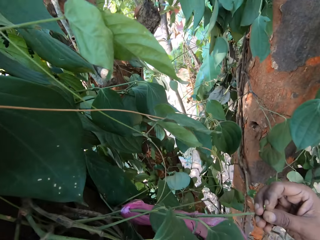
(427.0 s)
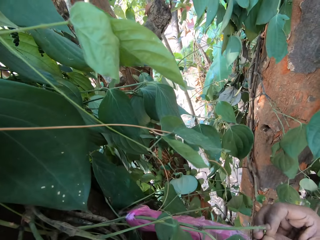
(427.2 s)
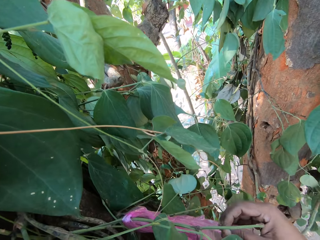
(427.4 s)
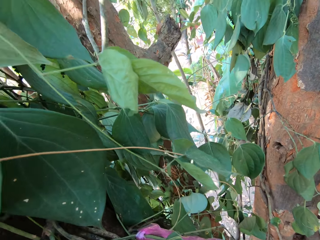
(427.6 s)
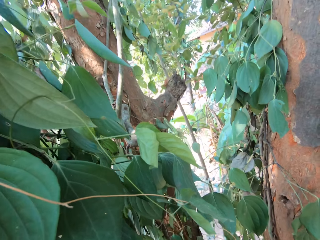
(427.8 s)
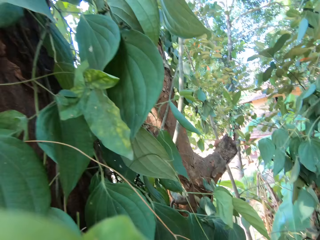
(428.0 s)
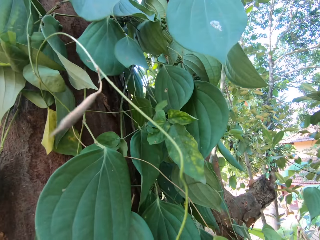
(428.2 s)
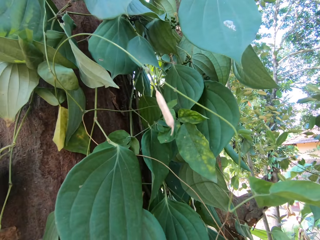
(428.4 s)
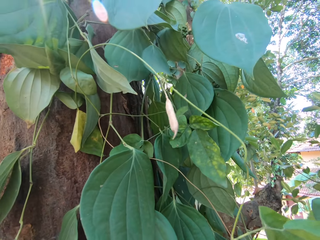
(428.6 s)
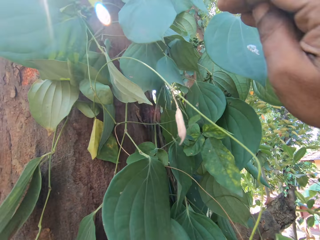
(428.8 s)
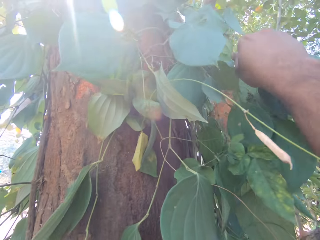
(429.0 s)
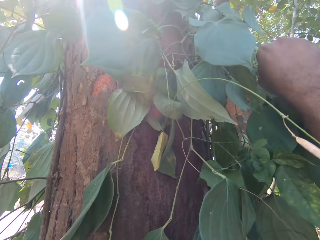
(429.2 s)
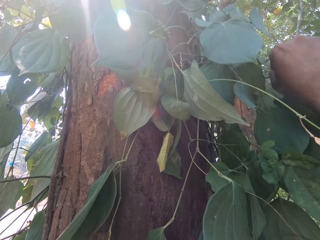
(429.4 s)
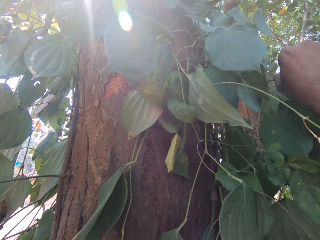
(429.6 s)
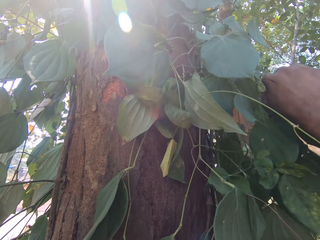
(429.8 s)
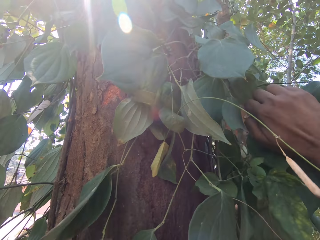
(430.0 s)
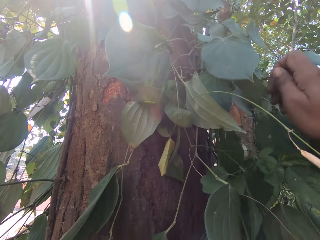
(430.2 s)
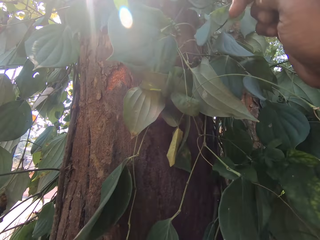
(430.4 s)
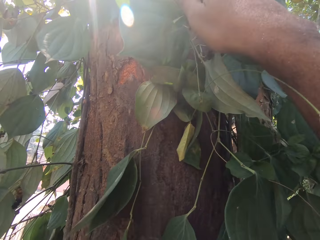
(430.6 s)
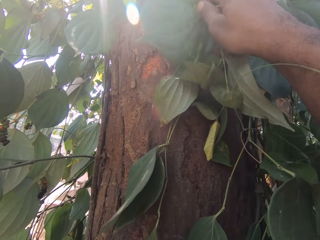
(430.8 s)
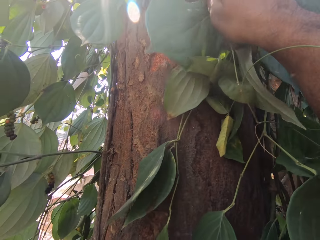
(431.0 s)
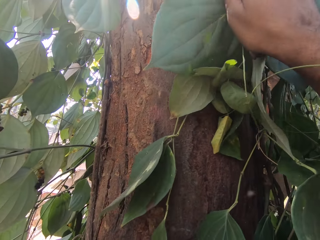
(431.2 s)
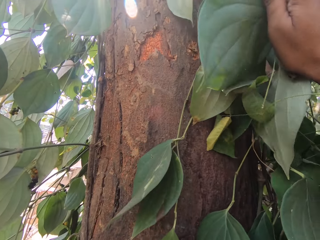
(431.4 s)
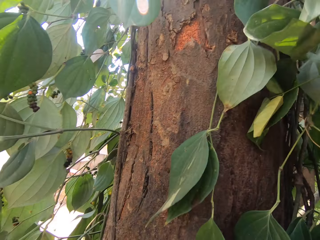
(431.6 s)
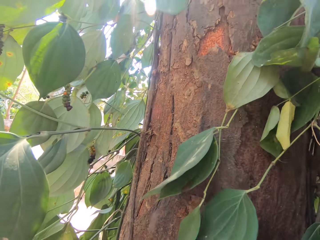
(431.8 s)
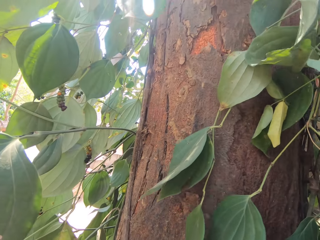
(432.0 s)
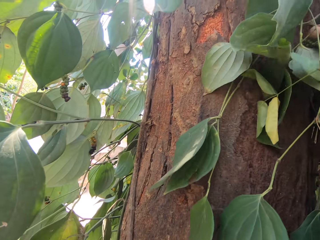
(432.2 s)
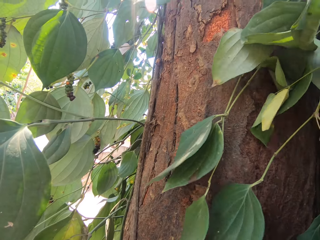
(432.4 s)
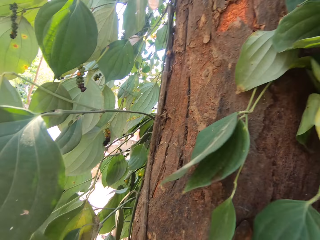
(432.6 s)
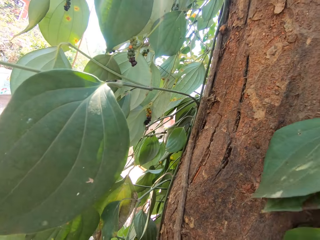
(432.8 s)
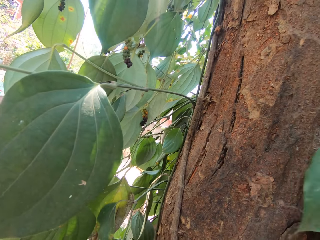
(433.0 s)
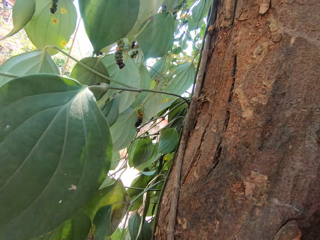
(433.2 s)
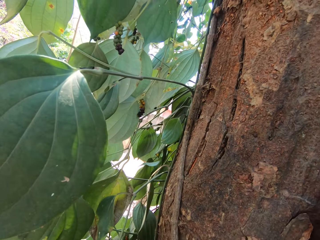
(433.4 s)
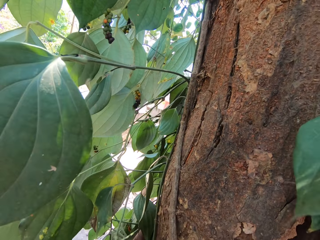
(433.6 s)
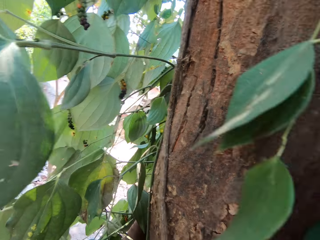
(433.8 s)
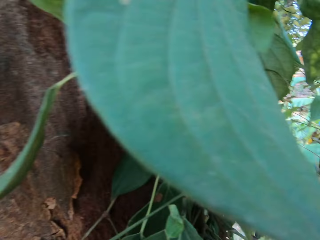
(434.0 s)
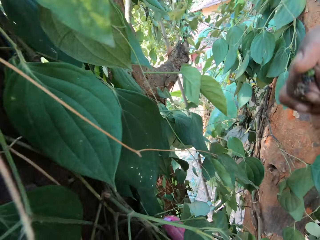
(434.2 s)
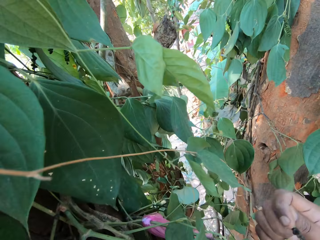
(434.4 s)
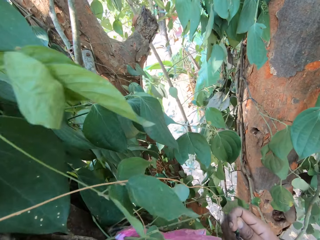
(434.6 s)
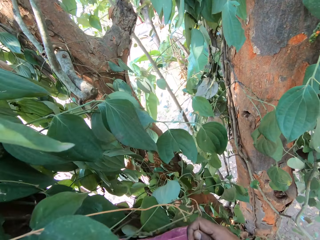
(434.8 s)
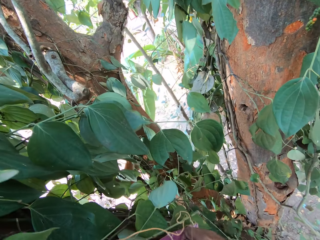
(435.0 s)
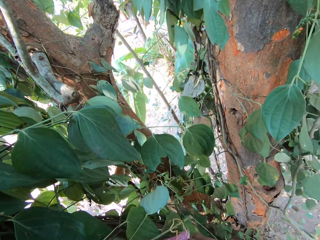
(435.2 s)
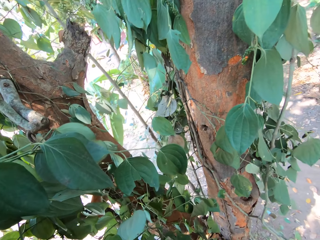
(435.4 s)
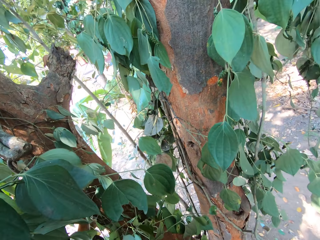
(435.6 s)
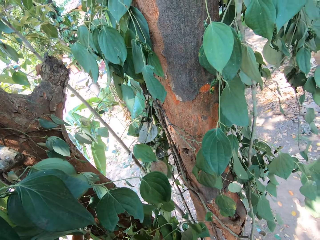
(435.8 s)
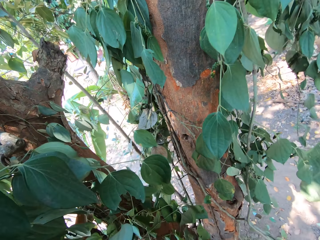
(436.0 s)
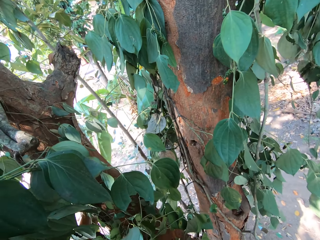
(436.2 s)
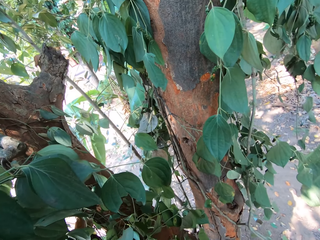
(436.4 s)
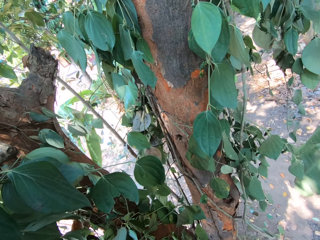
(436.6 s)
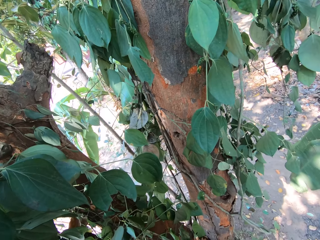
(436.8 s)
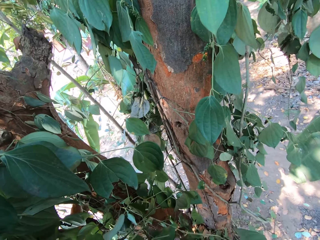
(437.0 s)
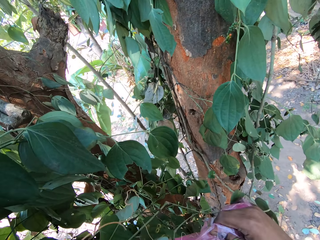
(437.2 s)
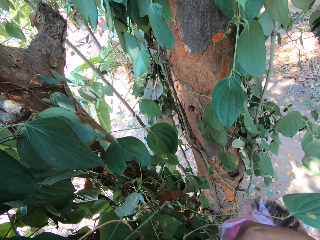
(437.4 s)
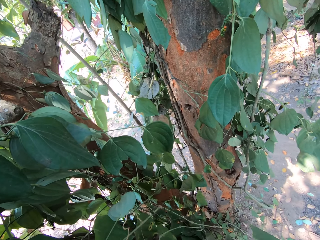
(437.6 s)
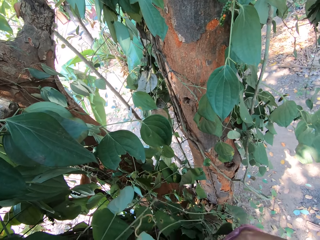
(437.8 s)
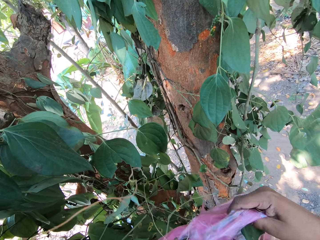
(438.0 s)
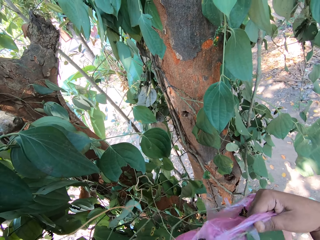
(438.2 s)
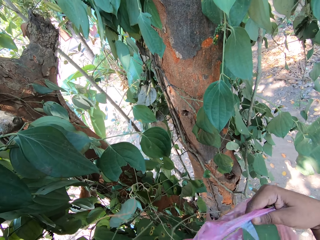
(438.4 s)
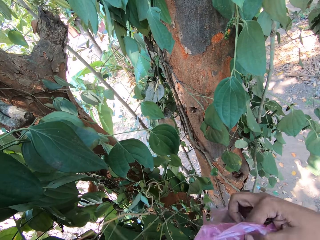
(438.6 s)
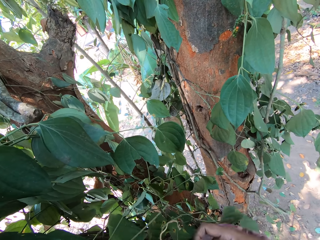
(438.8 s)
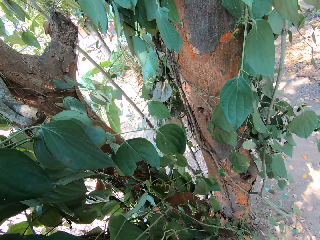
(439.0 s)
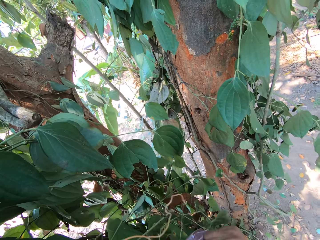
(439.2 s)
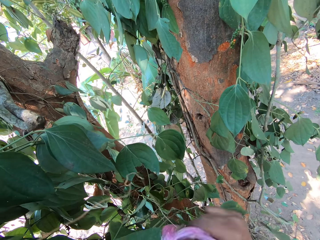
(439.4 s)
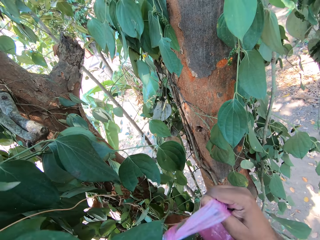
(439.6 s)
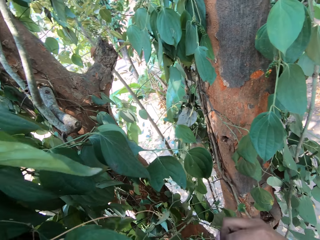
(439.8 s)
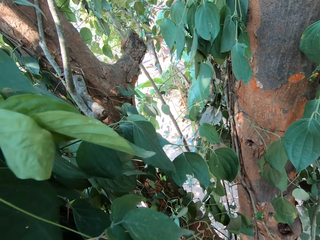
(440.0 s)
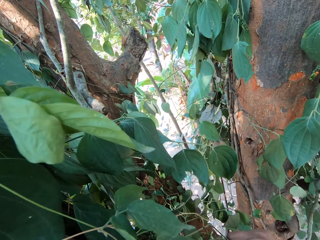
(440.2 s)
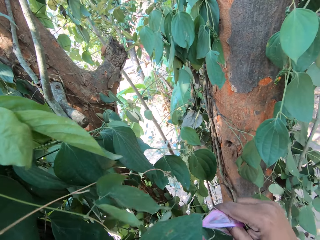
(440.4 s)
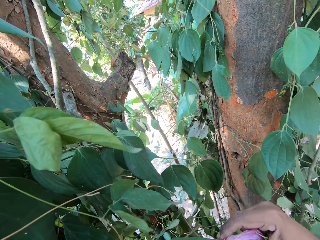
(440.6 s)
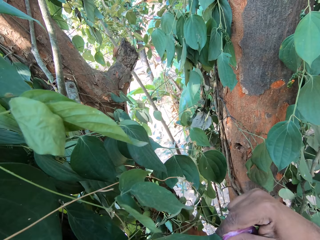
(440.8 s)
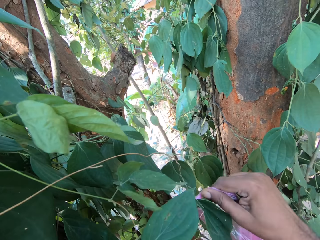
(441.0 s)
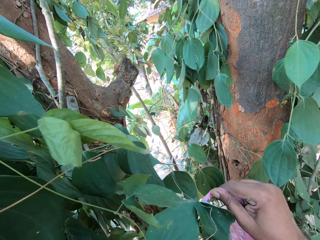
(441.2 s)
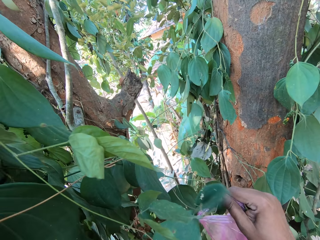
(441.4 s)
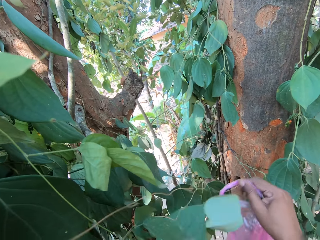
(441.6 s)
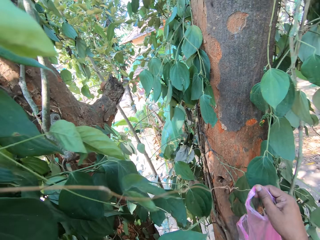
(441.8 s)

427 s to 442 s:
The camera wearer puts the sea grapes in the plastic bag with his right hand. He plucks fruits with the right hand. He puts the sea grapes in the plastic bag with his right hand again. He looks down. He holds the plastic bag with his right hand. He pulls the bag with the right hand.

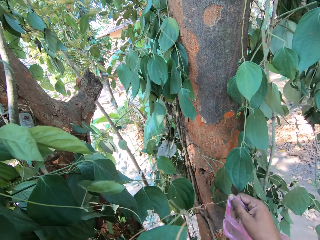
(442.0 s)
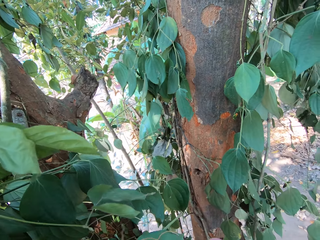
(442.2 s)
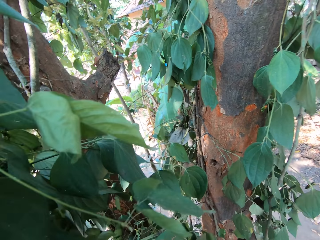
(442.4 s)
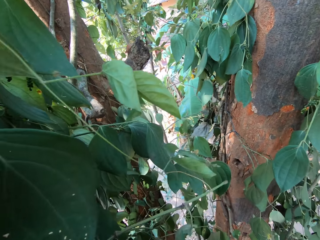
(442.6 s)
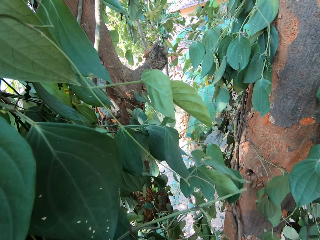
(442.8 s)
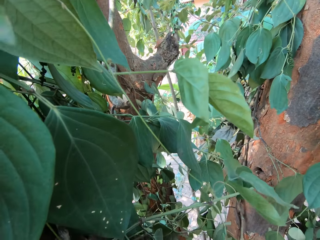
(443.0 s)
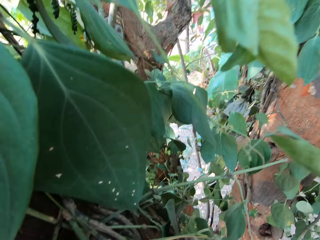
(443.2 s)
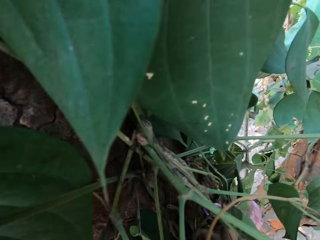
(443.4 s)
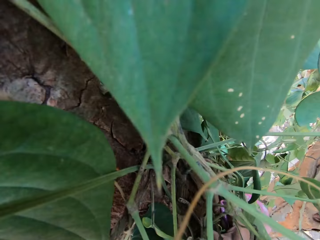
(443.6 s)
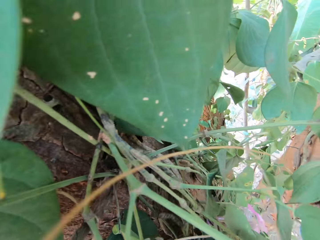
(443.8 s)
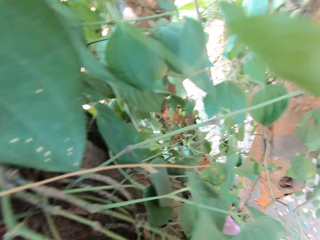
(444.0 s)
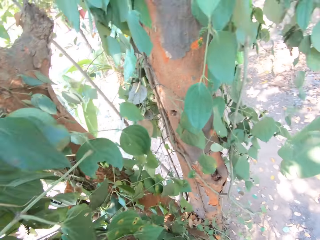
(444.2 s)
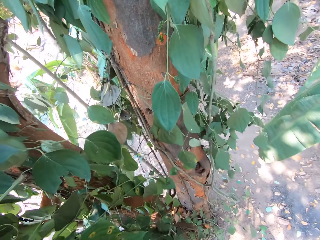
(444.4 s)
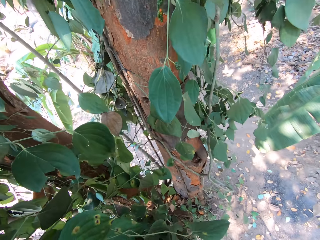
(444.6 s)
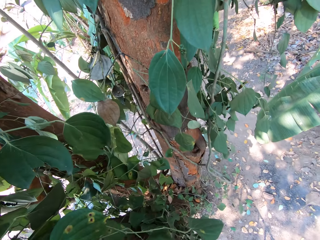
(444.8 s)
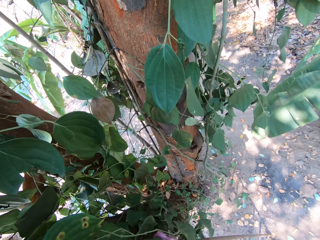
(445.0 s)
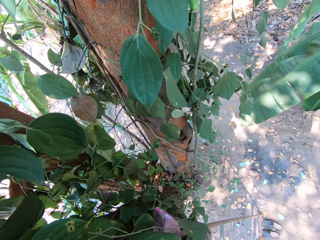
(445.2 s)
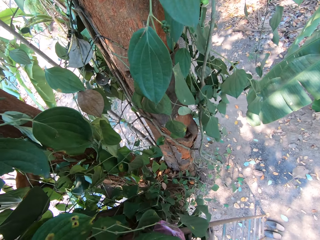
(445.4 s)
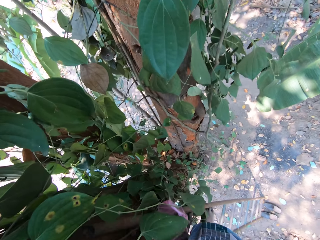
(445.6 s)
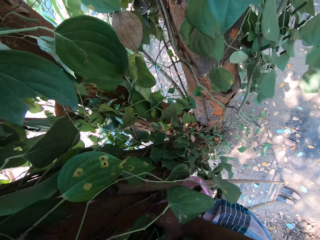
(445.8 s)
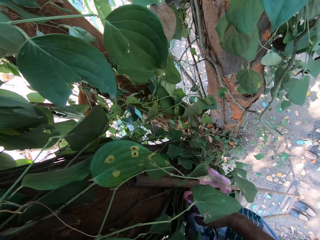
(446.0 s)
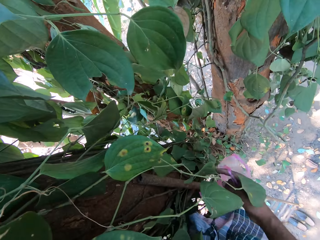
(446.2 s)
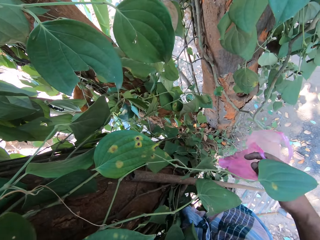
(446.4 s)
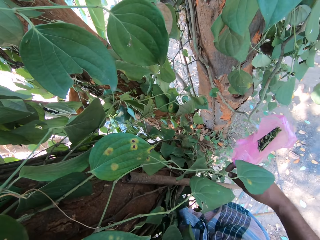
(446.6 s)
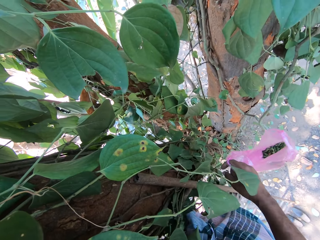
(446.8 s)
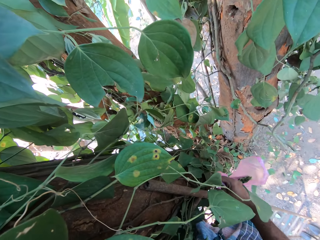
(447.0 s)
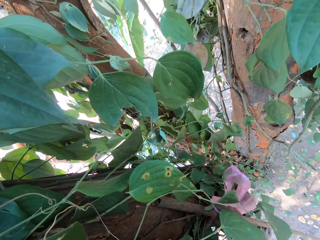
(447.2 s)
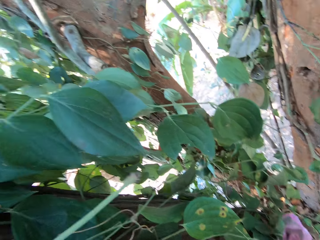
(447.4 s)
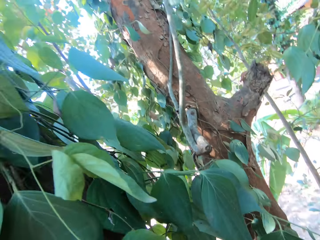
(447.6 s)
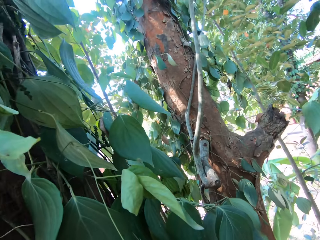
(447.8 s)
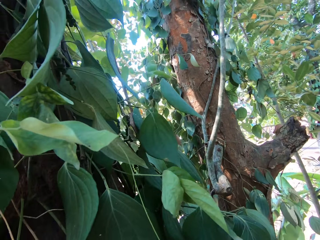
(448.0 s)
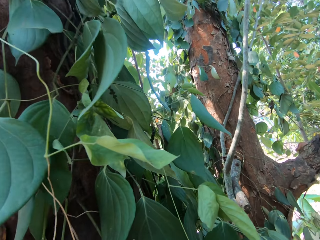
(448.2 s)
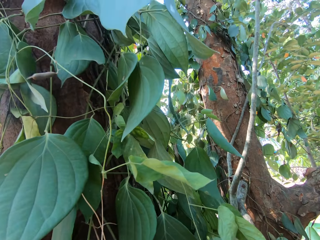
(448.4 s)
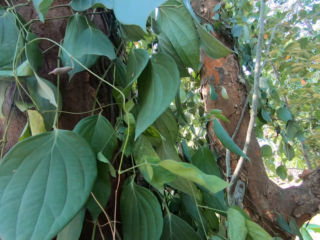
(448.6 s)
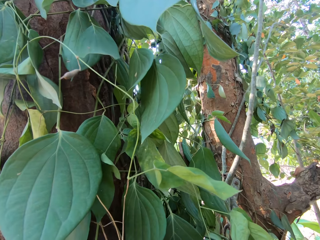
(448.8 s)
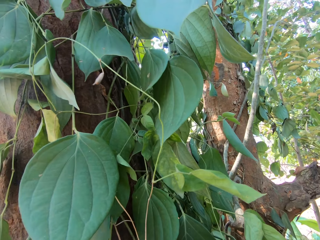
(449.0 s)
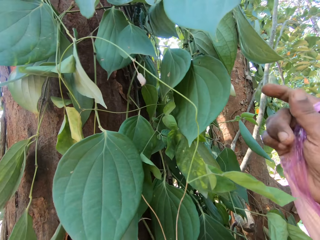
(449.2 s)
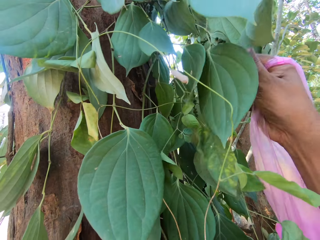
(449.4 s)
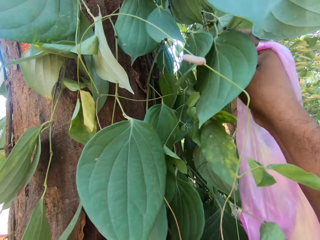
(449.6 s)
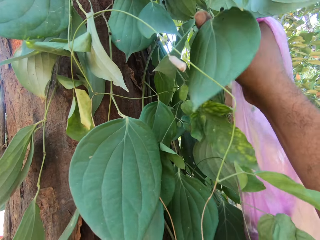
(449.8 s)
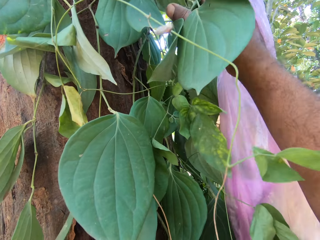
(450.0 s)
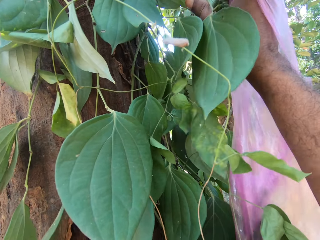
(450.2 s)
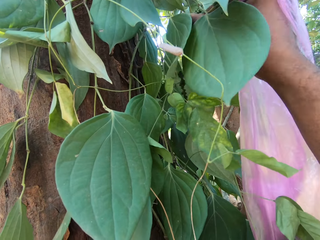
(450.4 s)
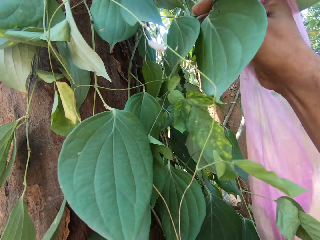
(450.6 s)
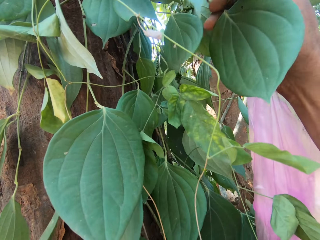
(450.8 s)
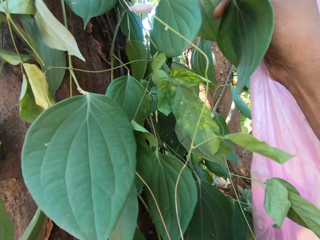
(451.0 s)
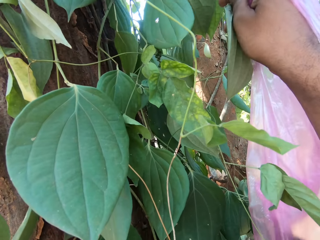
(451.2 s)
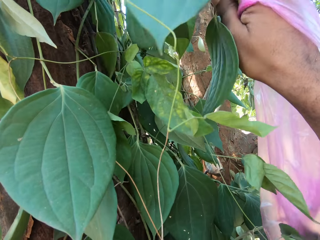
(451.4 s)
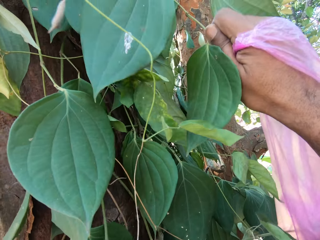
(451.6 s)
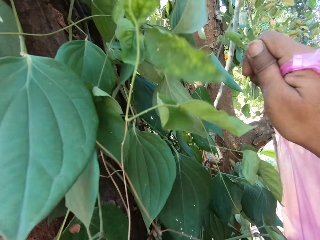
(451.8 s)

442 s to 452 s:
The camera wearer looks down. He swings the right hand. He looks up. He plucks fruits with the right hand. He removes the plastic bag from the tree with his right hand.
